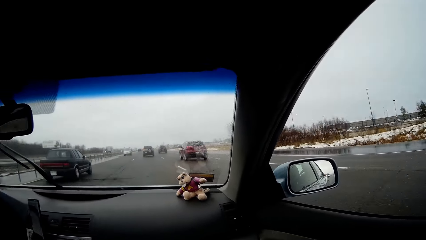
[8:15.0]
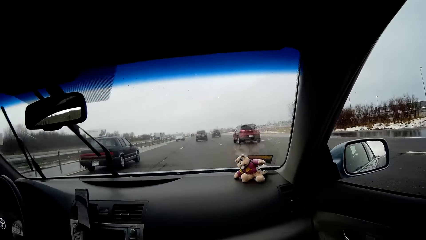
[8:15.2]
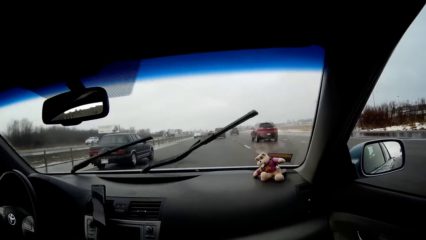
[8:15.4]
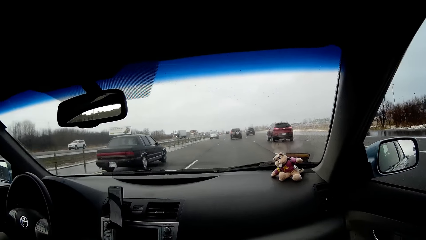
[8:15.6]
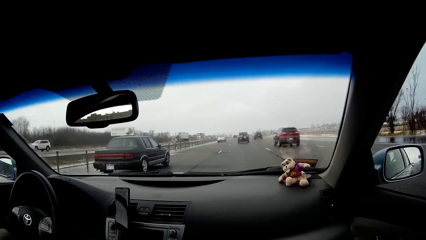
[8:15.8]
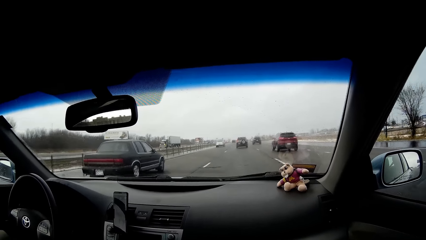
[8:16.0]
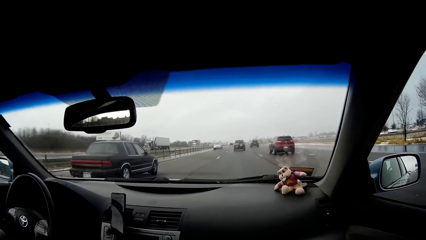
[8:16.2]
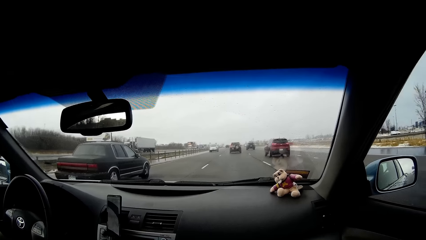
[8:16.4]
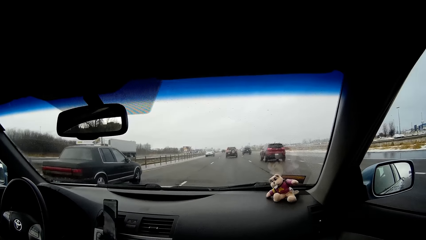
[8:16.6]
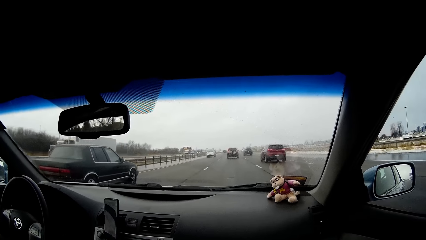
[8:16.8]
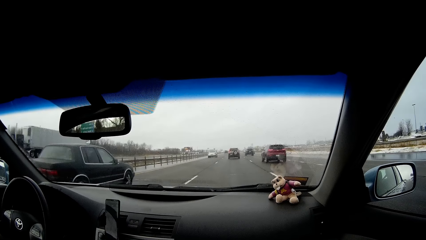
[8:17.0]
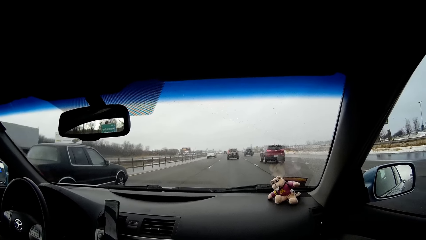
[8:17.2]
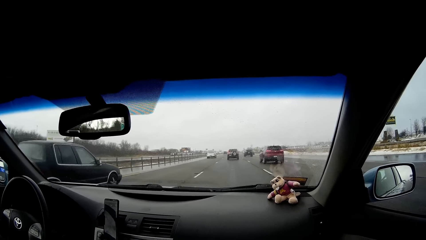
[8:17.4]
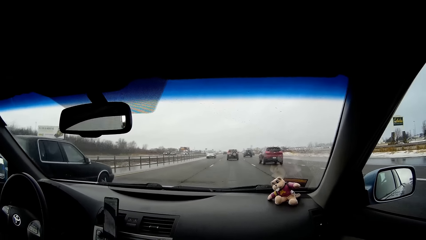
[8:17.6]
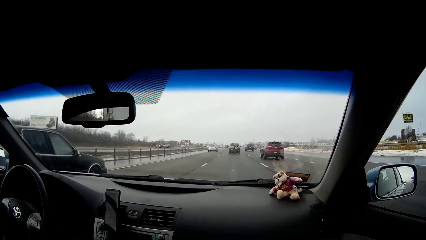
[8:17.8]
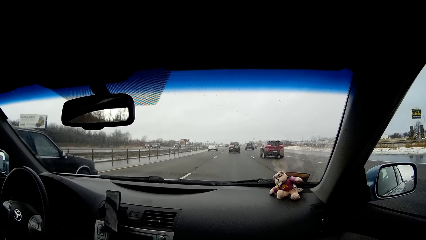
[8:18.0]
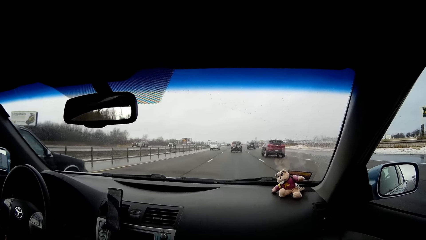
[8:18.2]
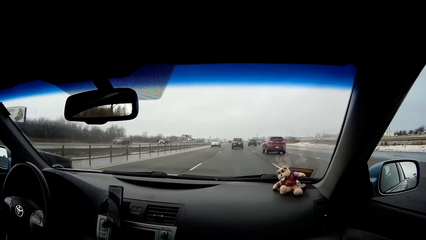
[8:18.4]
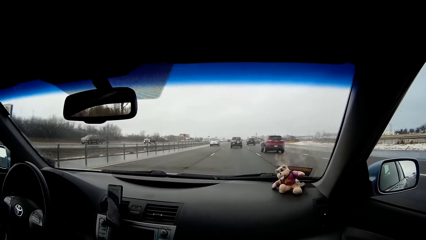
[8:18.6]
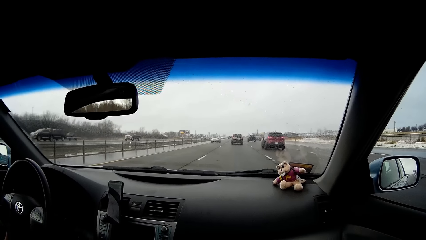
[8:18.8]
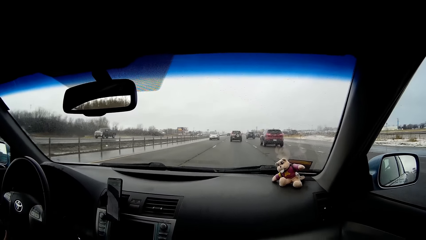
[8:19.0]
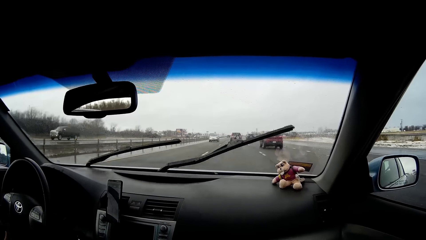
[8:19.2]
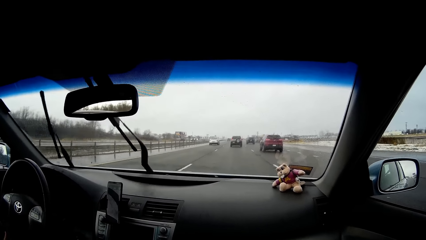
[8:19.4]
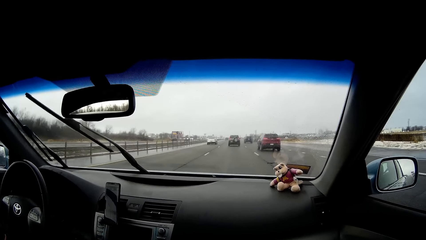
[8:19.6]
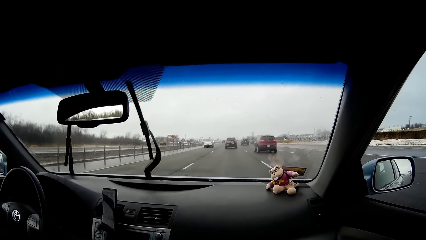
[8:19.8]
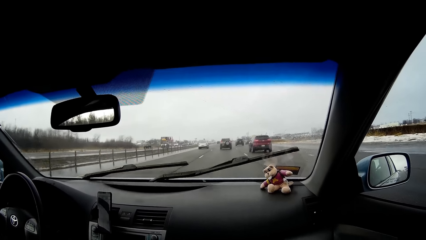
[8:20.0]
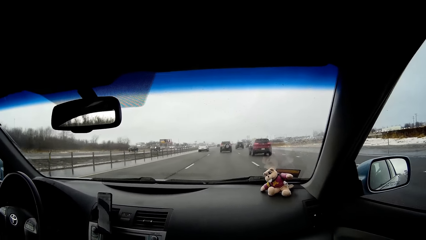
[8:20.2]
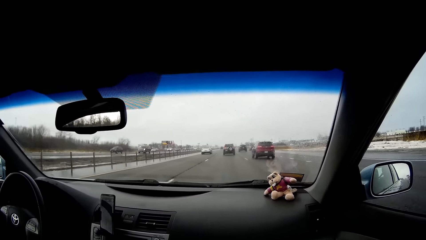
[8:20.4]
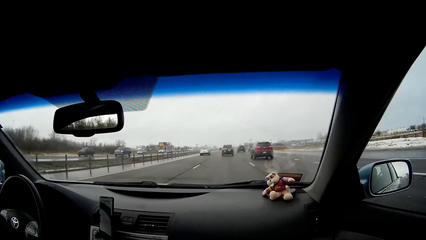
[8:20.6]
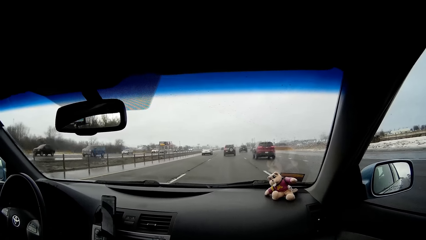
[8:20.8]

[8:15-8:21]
The camera wearer faces front.

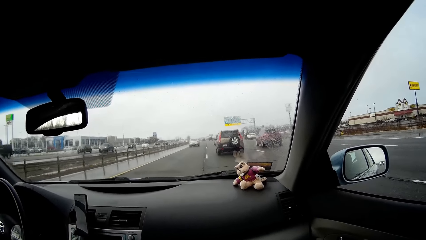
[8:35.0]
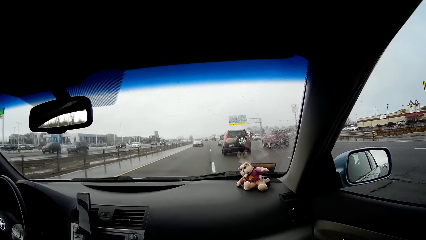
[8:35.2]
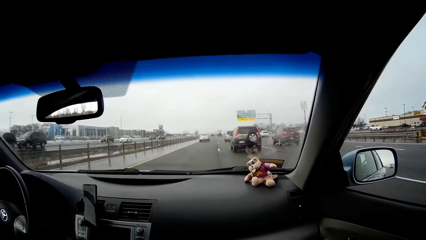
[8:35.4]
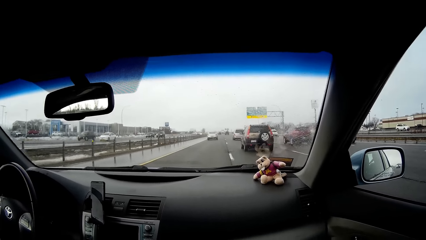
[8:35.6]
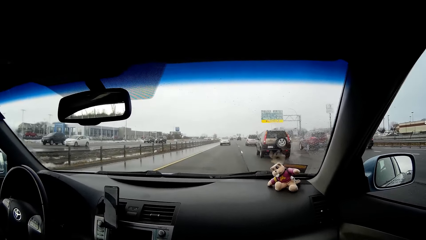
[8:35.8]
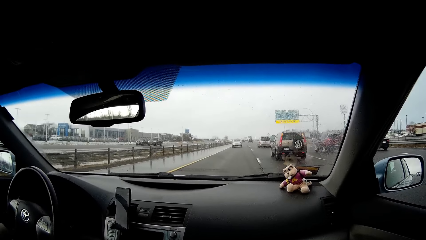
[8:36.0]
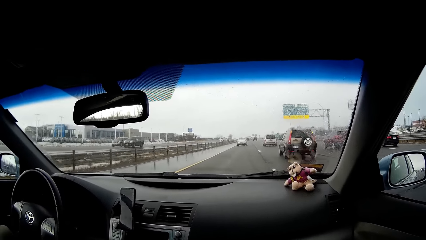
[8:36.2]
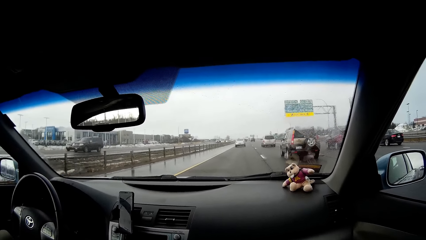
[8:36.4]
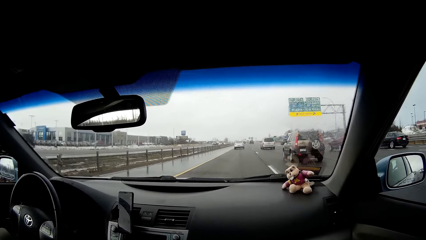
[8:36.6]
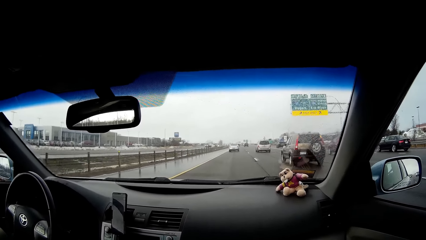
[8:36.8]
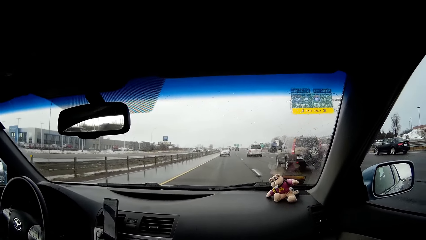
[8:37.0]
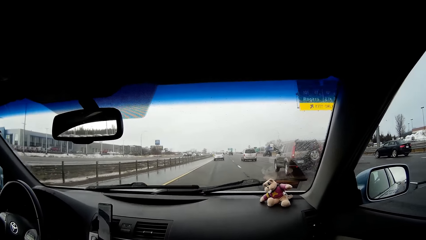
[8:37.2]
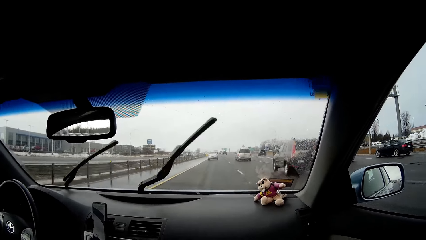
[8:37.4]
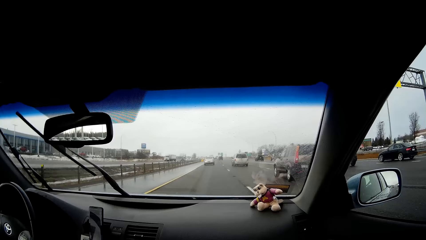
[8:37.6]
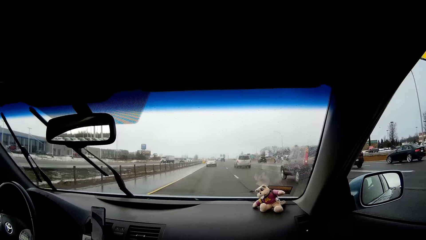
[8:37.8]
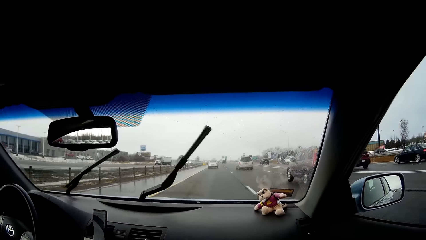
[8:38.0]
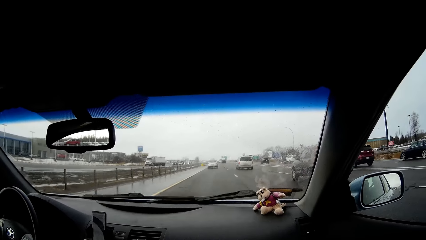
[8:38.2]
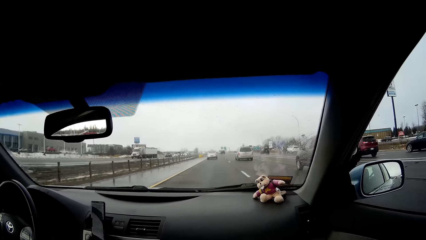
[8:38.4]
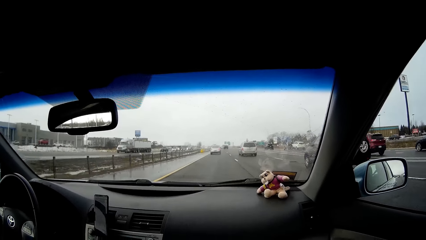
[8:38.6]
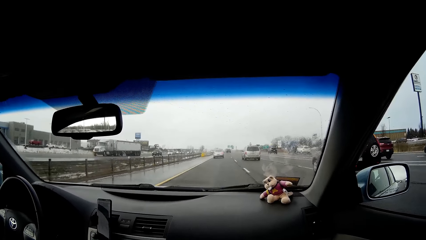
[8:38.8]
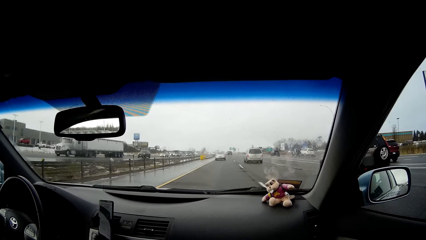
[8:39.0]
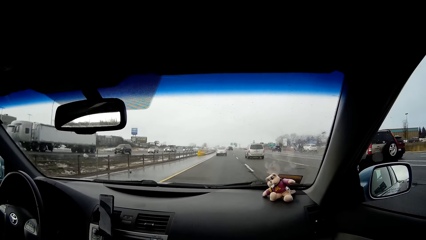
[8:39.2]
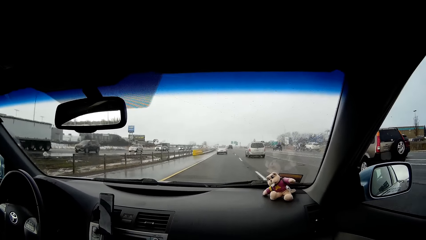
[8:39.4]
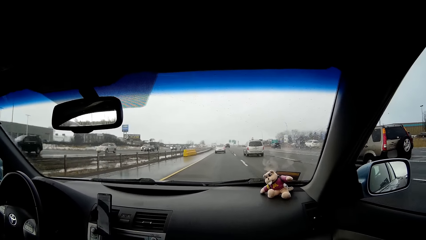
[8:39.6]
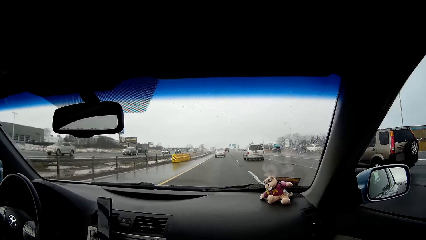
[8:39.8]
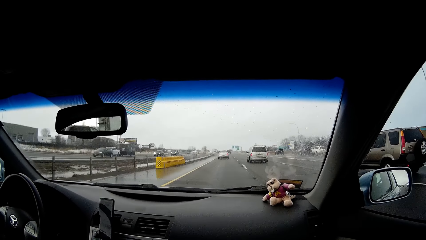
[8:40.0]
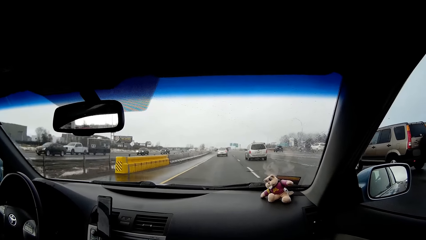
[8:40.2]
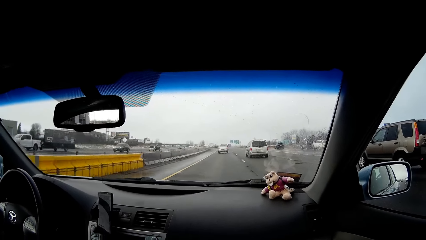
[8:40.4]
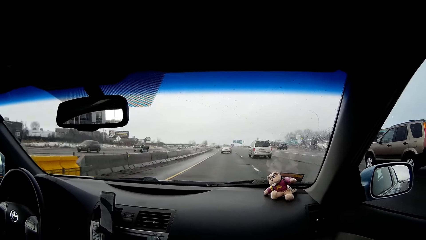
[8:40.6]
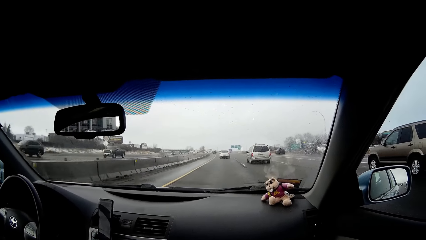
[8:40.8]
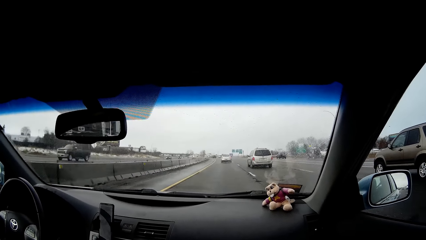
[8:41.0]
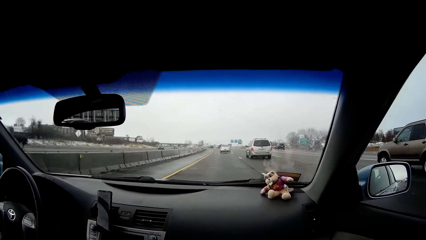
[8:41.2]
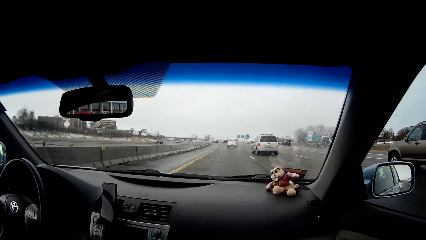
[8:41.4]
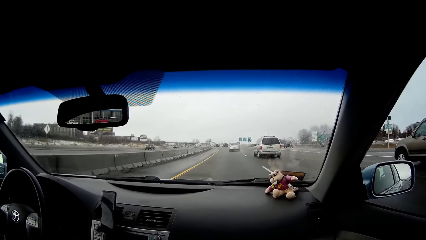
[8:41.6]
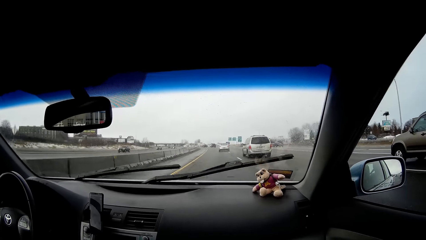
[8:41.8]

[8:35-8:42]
A man drives the car.

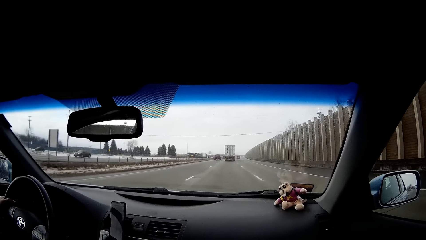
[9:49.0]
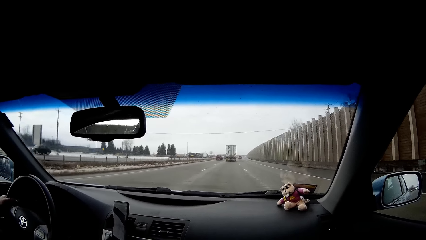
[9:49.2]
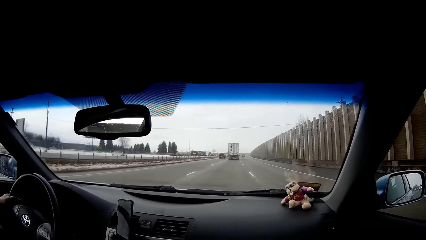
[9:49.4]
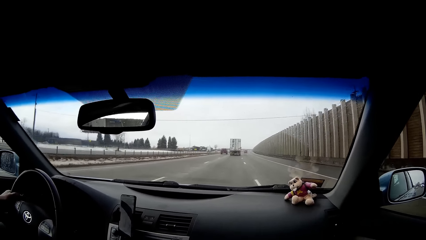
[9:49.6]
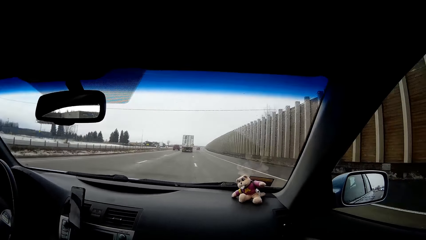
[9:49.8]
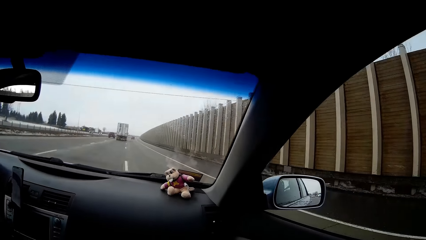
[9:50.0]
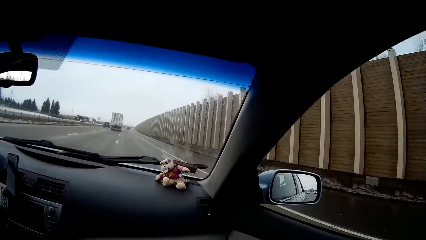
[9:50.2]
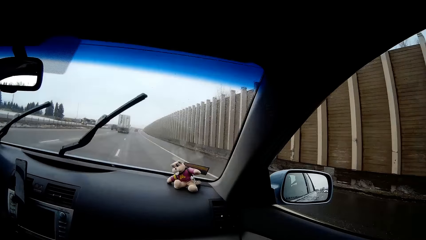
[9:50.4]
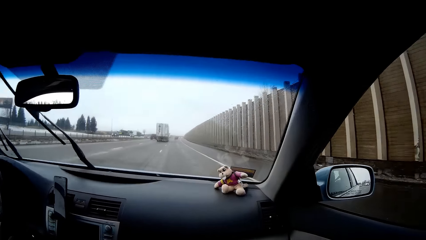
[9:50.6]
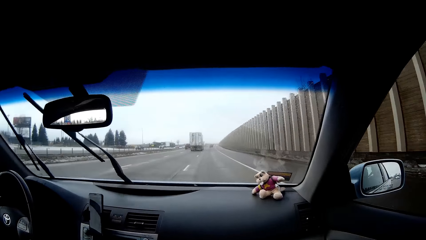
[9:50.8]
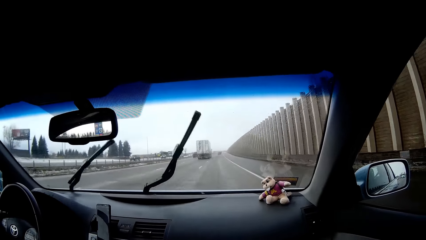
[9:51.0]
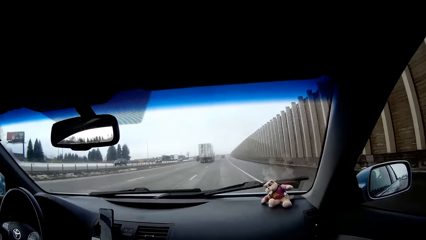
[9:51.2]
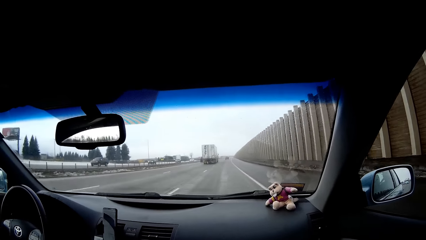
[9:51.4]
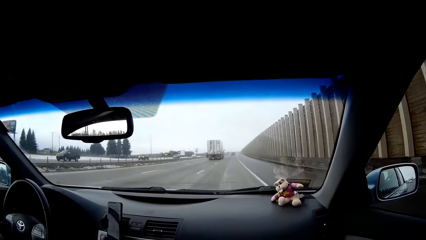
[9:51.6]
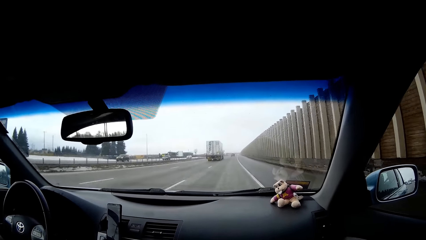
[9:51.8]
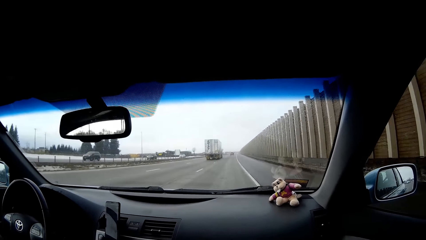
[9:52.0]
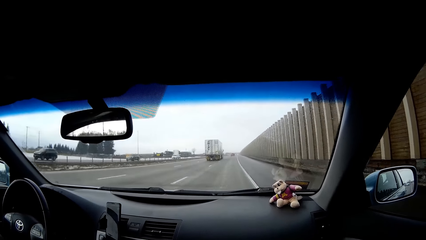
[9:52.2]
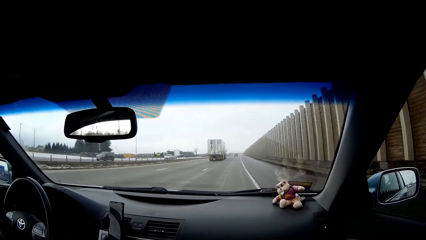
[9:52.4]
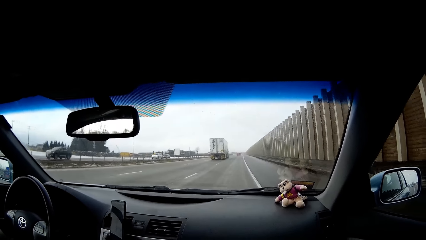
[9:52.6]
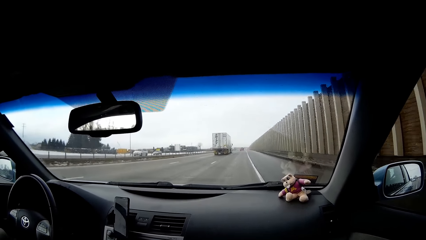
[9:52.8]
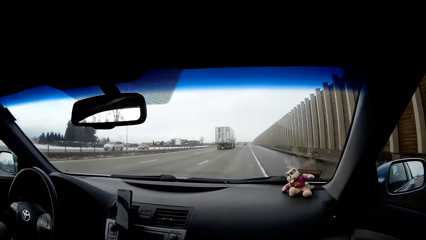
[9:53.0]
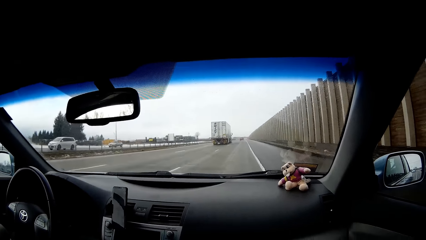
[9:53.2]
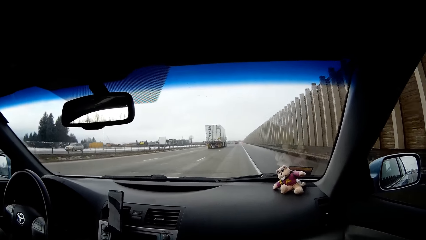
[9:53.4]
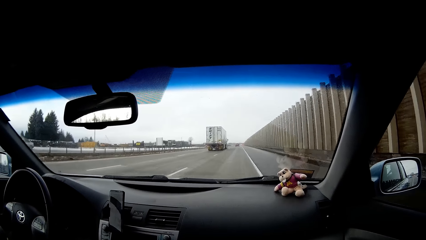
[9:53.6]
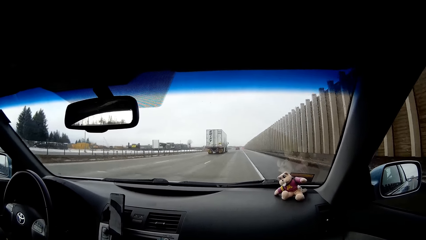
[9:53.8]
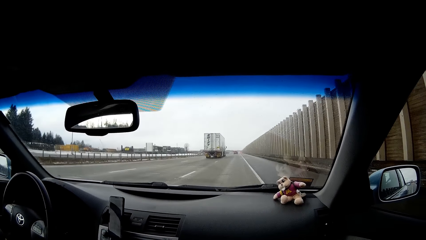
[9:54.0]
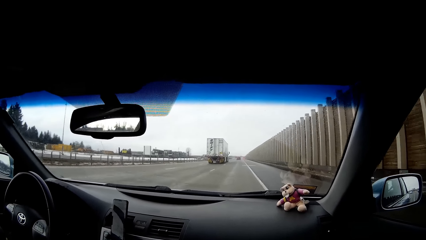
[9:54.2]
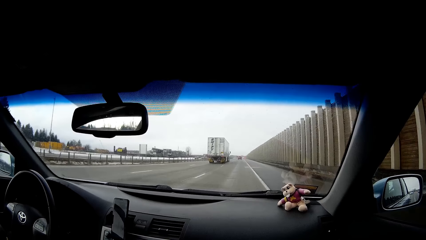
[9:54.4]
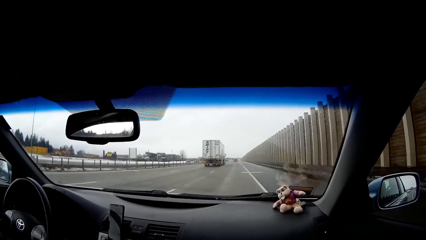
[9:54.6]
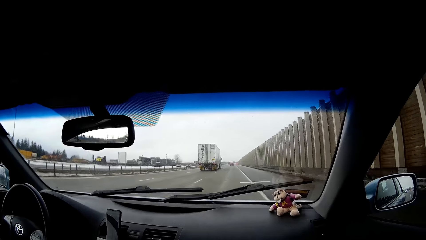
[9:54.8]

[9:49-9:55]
The camera wearer moves the camera.
